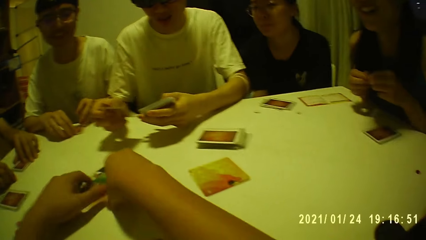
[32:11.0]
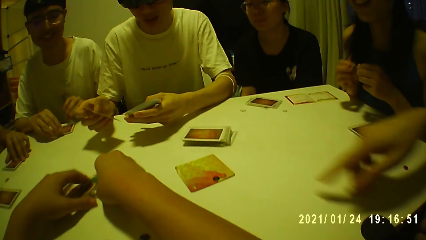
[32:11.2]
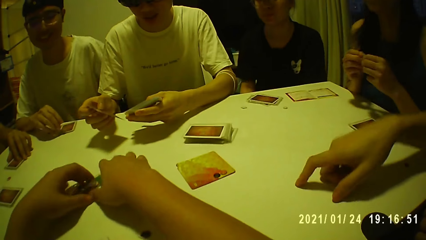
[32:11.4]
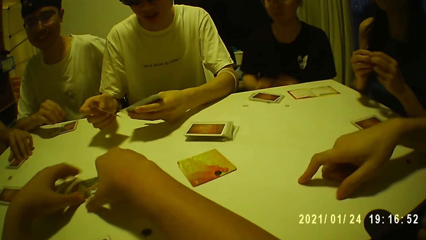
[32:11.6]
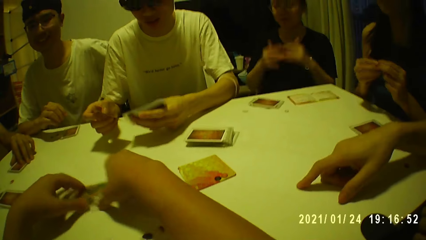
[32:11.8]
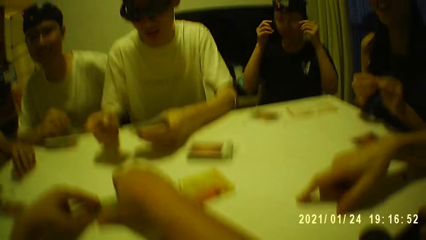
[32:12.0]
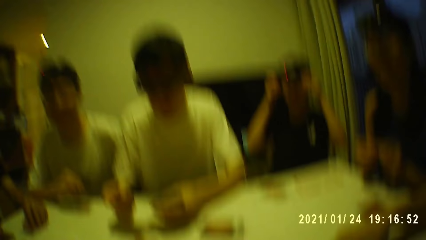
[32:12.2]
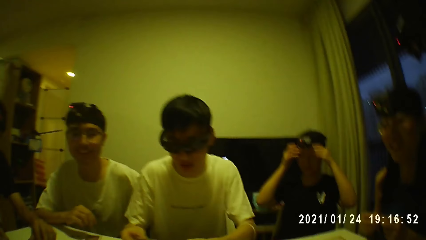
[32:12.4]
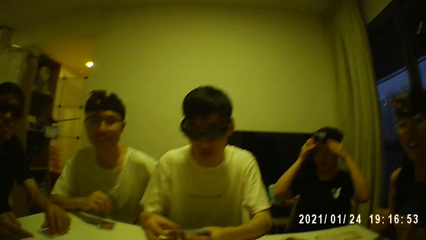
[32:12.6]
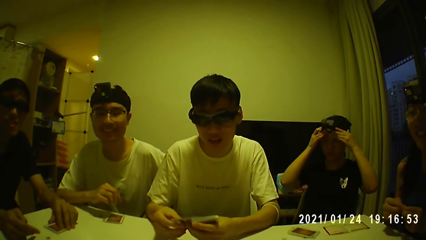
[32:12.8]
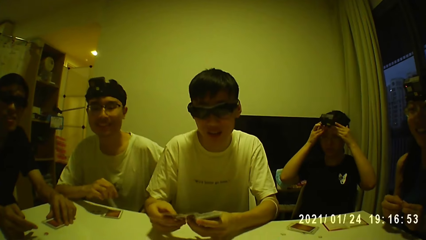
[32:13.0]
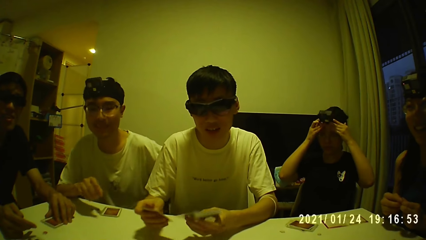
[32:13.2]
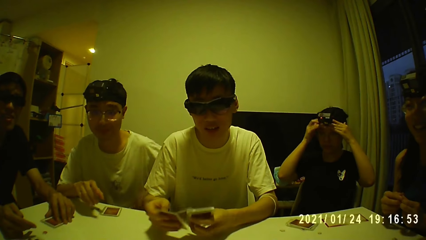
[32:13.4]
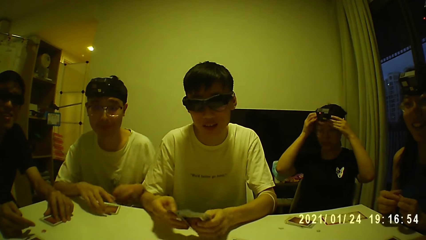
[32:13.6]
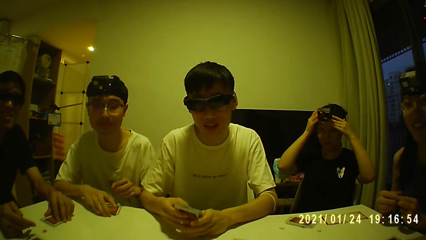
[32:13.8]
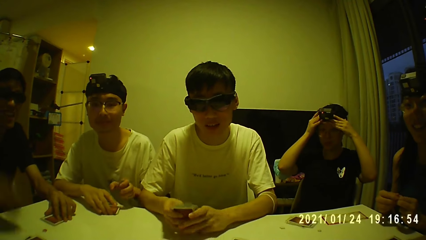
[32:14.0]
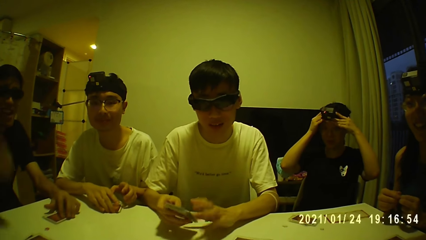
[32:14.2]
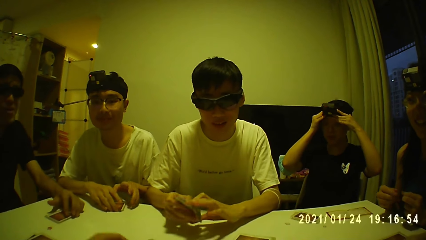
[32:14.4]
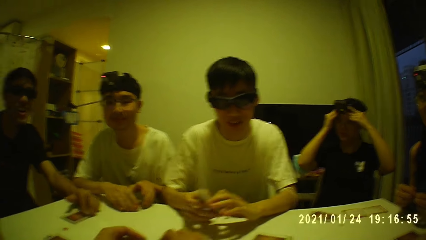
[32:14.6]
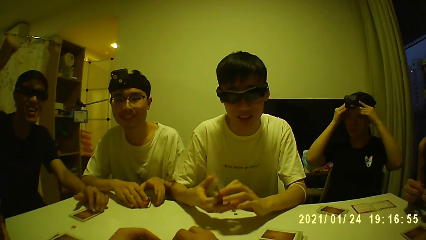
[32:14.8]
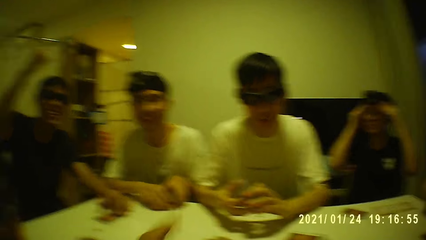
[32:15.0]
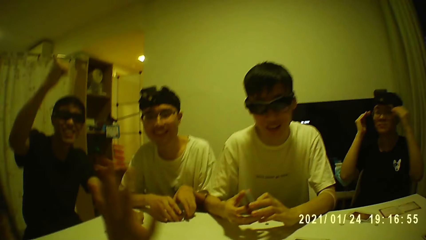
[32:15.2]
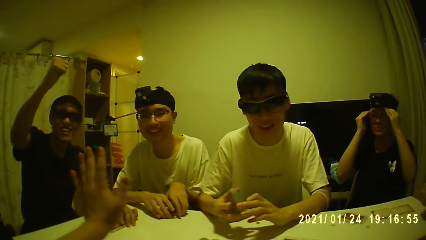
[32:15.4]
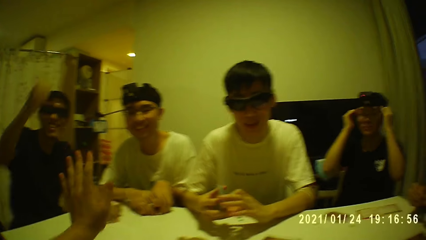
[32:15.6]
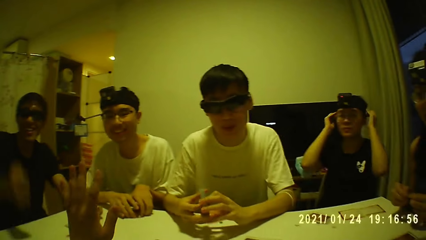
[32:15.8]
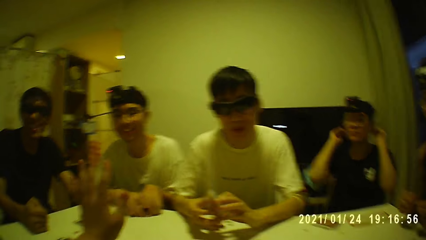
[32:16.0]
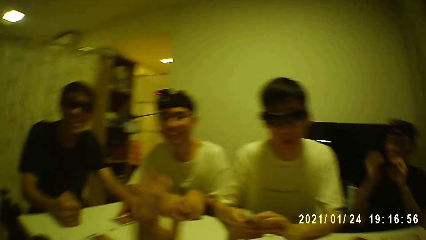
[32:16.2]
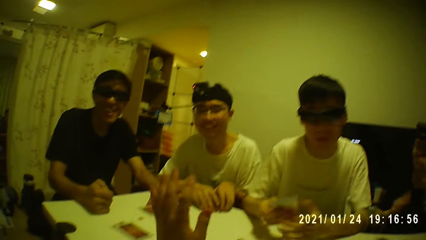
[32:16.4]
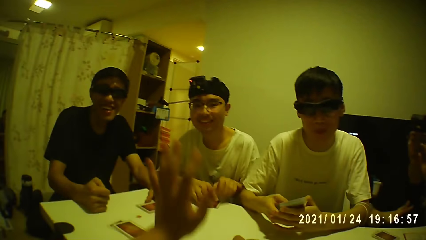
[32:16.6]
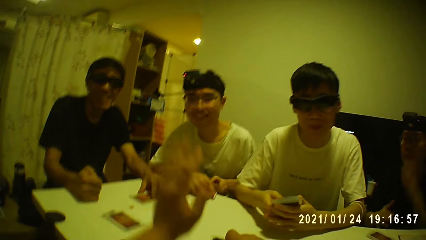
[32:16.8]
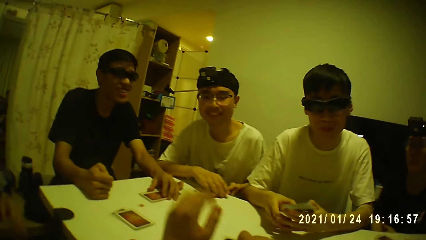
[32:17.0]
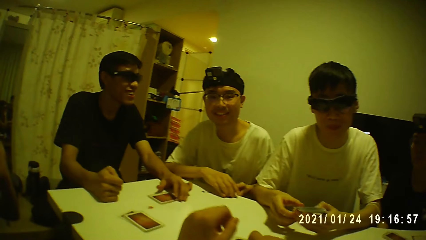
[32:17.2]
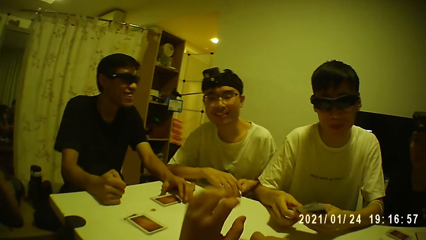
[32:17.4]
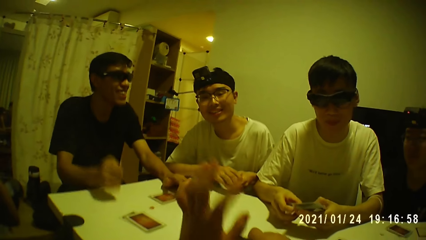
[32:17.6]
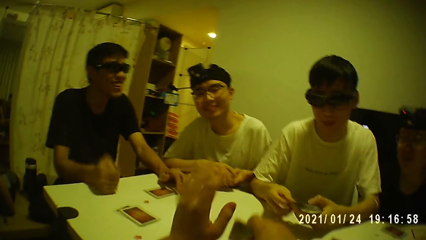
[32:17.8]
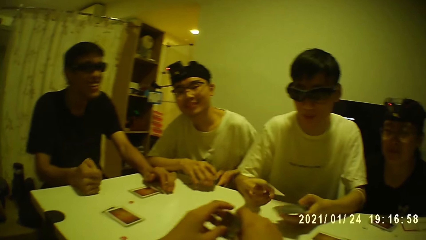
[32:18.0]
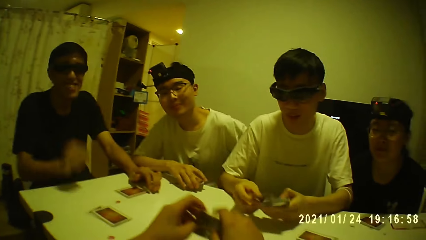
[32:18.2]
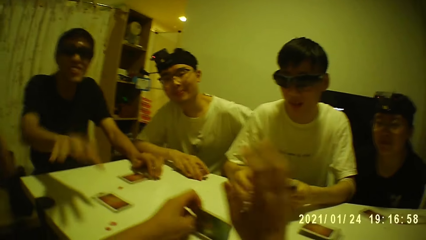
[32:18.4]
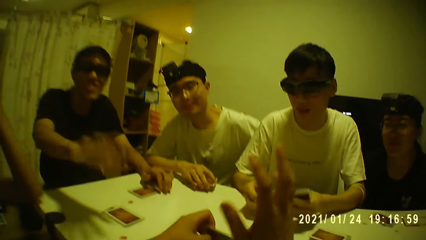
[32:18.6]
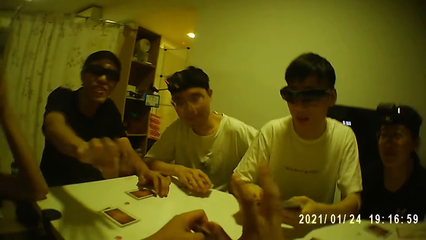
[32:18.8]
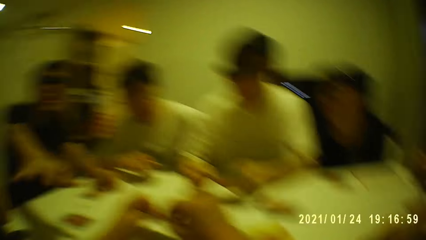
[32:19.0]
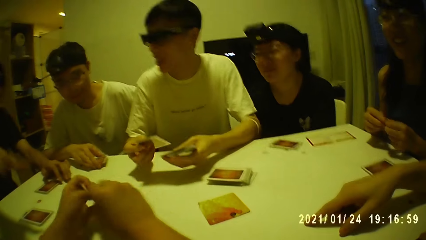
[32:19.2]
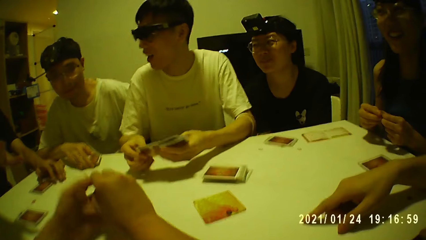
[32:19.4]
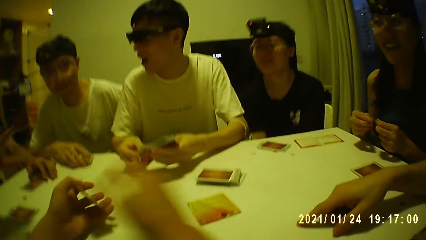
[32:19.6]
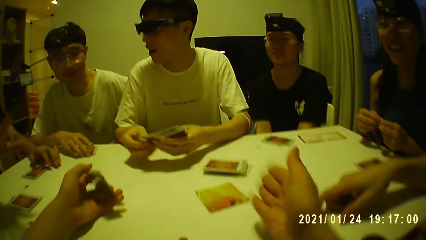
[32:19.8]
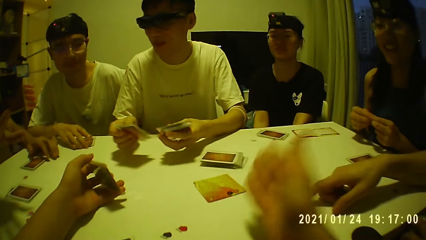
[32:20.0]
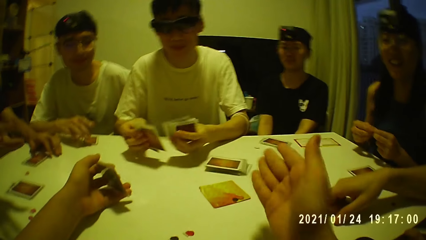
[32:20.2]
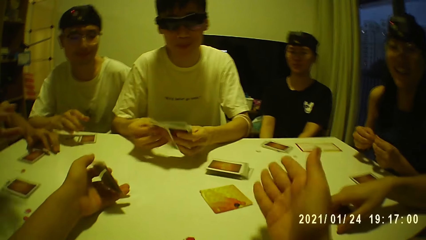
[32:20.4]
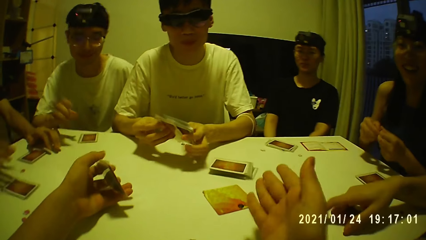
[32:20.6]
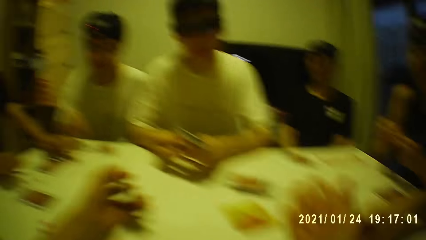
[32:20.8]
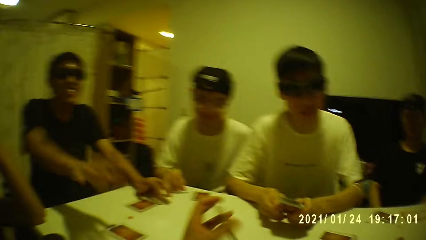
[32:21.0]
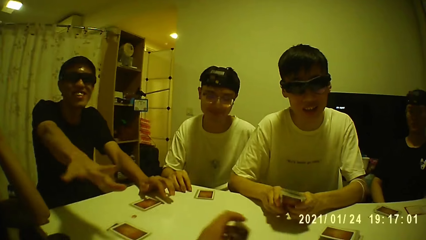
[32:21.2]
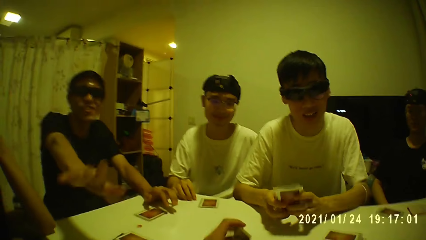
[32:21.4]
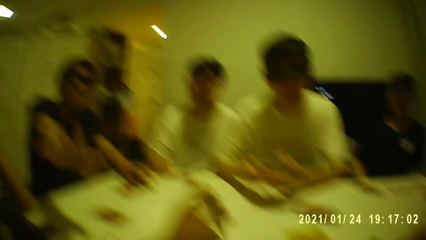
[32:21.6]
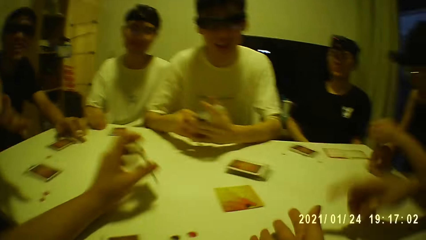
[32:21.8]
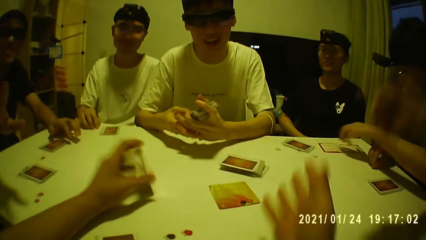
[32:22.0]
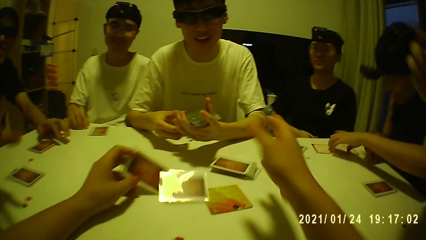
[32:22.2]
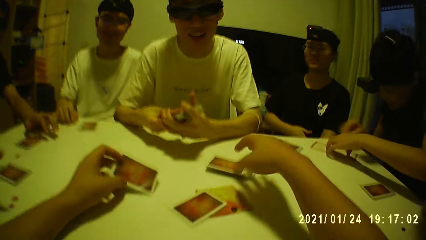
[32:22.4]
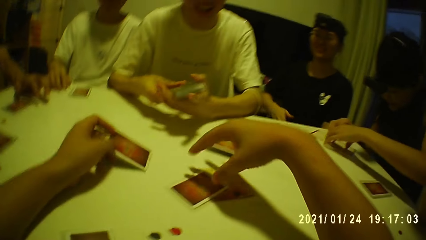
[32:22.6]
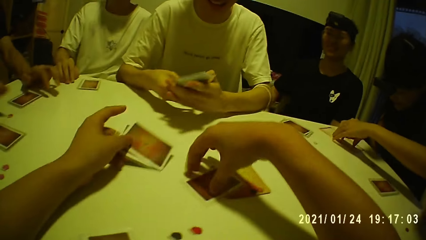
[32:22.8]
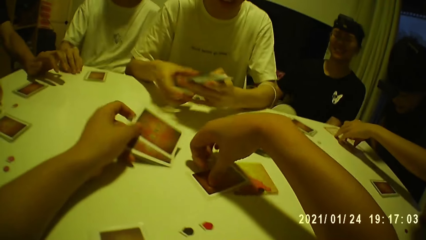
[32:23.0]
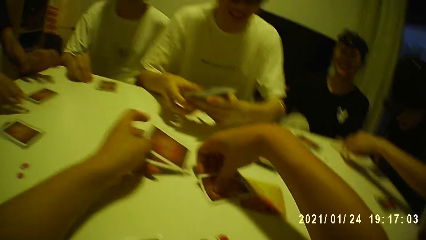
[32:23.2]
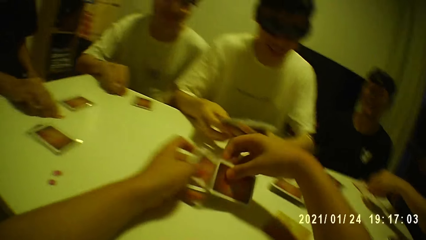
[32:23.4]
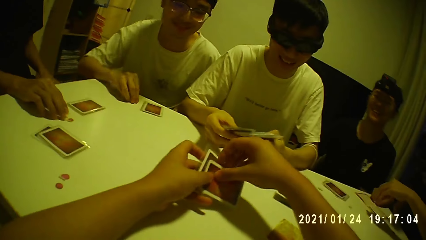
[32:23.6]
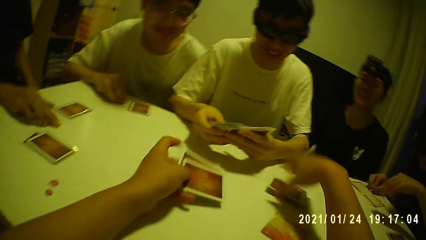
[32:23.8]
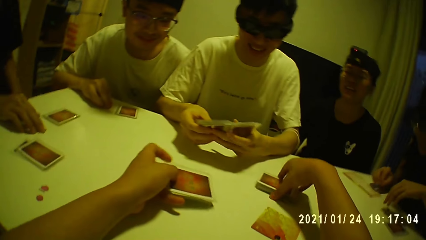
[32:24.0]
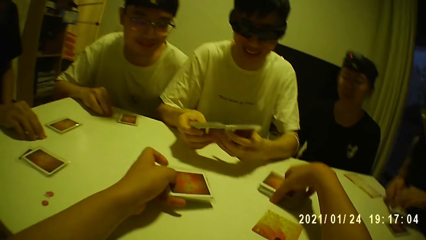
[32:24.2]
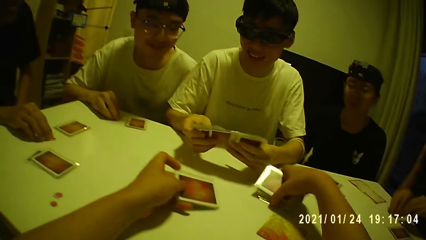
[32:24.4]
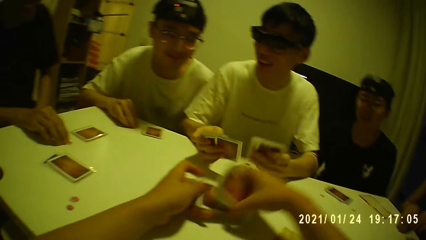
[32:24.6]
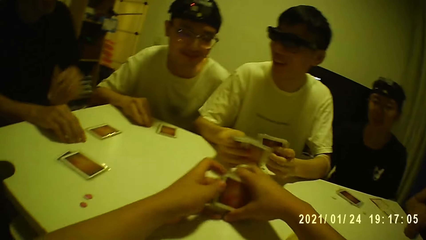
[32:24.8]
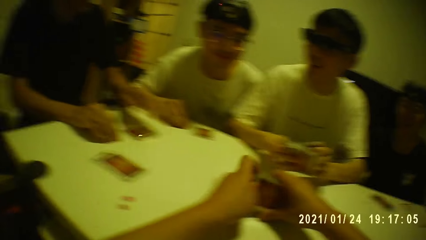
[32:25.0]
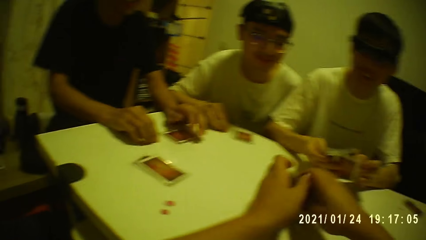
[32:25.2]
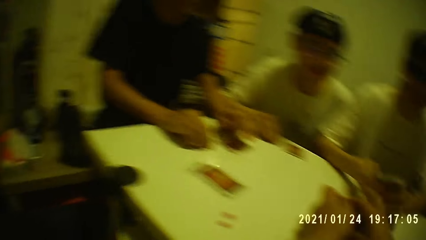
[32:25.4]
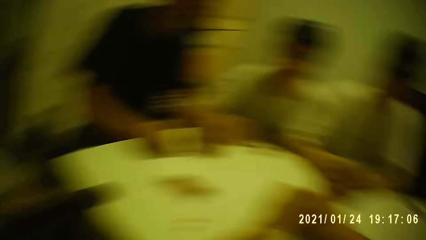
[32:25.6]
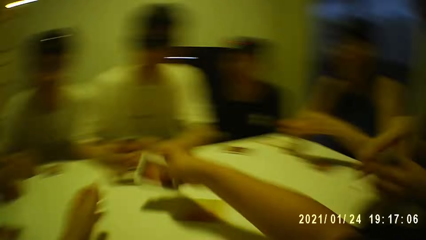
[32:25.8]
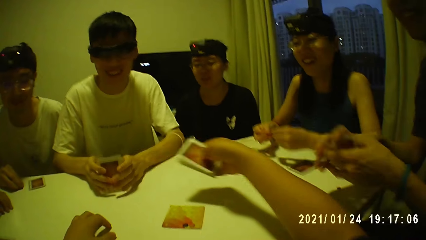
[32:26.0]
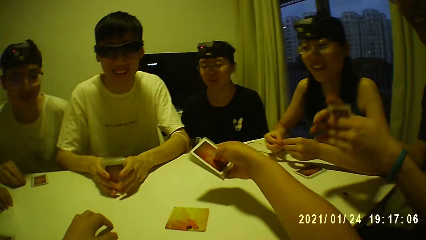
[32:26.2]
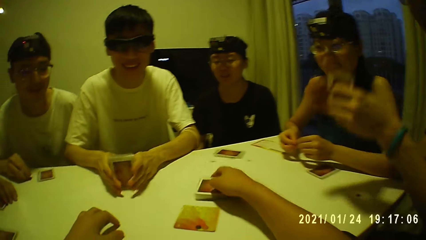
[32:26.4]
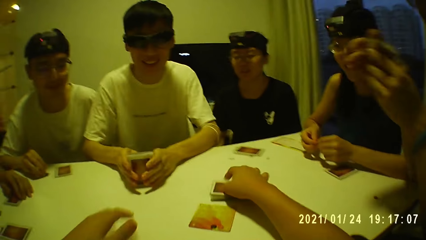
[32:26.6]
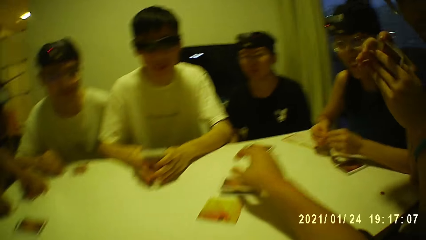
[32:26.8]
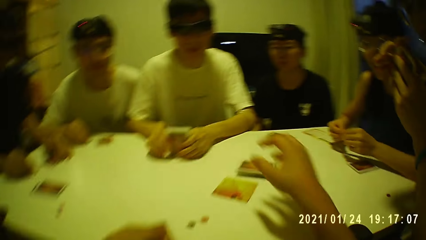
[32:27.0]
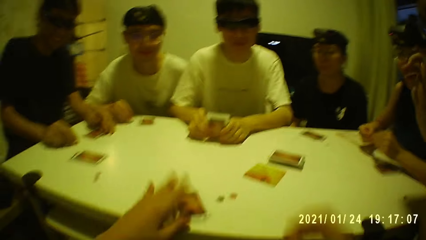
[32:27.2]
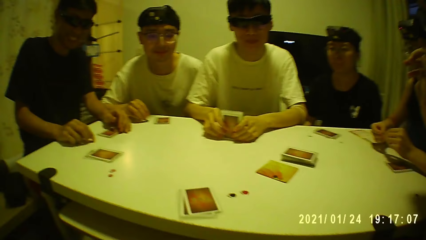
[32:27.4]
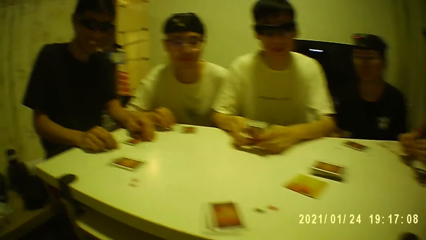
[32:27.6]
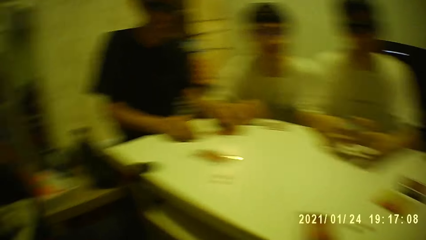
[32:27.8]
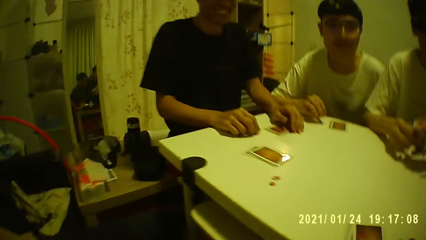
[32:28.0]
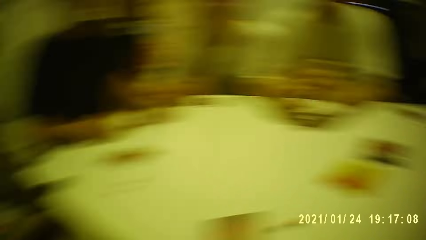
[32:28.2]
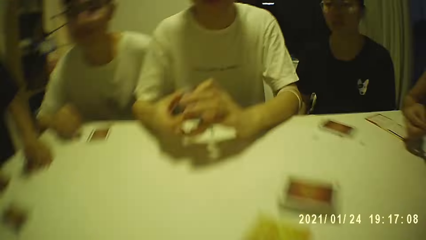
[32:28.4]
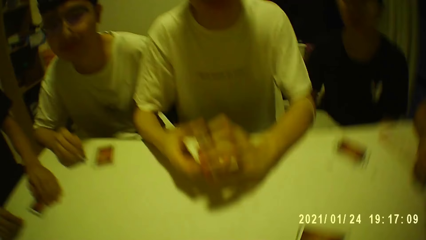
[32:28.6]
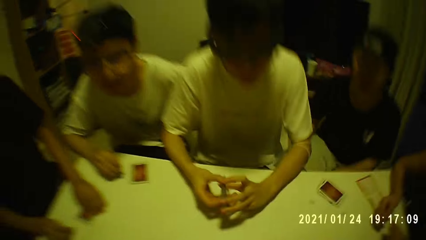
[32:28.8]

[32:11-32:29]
A man places his right hand on the table. A woman holds a camera on her head with both hands and adjusts the camera on her head with both hands. Another man holds the cards on the table with his right hand and holds the cards on the table with both hands. A person shuffles the card. A third man places his right hand on the table. The second man holds the cards on the table with his right hand, holds the cards on the table with both hands, and picks the cards from the table with both hands. The camera wearer holds the cards on the table with his right hand and picks the cards from the table with his right hand. The second man holds the cards with his right hand. The camera wearer passes the cards from his right hand to his left hand. The second man places the cards on the table with his right hand. The camera wearer places the cards on the table with his left hand, picks the cards from the table with his left hand, holds the cards with both hands, and holds the cards with his left hand. He shuffles the card. He hits the table with his right hand. The second man holds the token on the table with his right hand. The camera wearer hits the cards on the table with his left hand. Another woman holds the token with her right hand. The other woman holds a card on the table with her left hand and holds the card on the table with both hands. The camera wearer picks the card from the table with his right hand. The third man holds the token on the table with his right hand. The camera wearer passes the card from his left hand to his right hand. He picks the stack of cards from the table with his right hand and holds the stack of cards with both hands. The third man holds the cards on the table with his left hand. The camera wearer hits the stack of cards on the table with both hands. A fourth man places the card on the table with both hands. The camera wearer picks the stack of cards from the table with his right hand. The first man holds the cards with both hands. The other woman holds the token with both hands. The camera wearer places the stack of cards on the table with his right hand and moves the cards on the table with his left hand. The fourth man picks the cards from the table with both hands.
